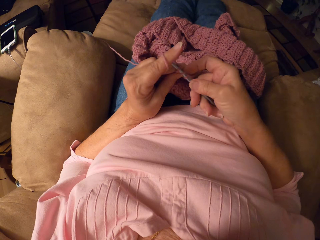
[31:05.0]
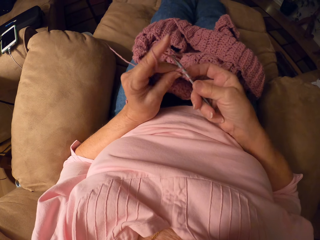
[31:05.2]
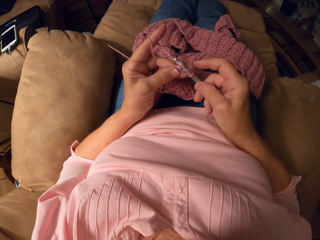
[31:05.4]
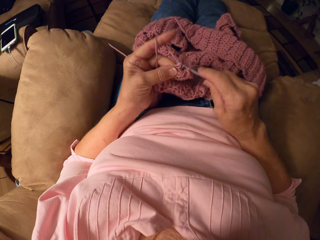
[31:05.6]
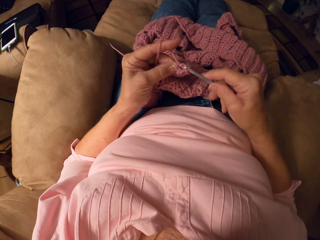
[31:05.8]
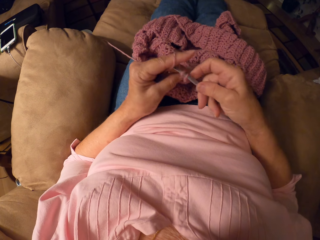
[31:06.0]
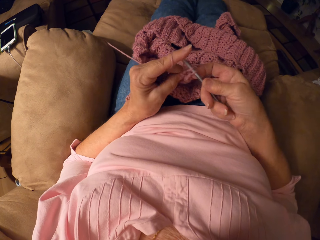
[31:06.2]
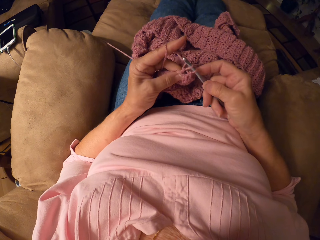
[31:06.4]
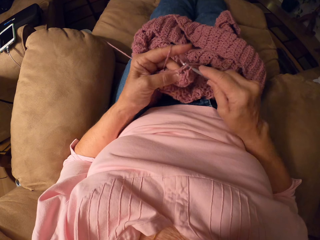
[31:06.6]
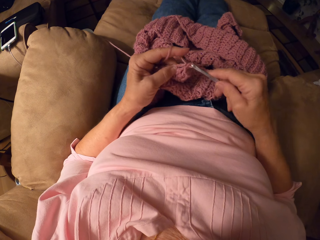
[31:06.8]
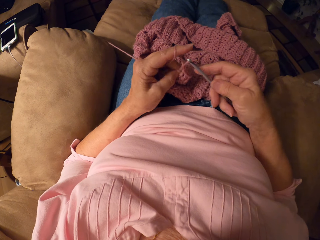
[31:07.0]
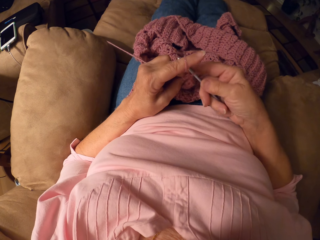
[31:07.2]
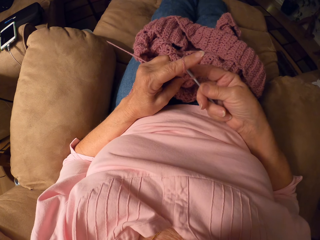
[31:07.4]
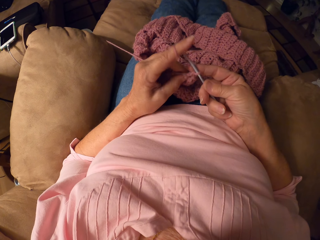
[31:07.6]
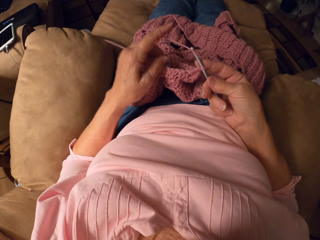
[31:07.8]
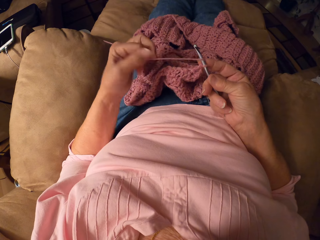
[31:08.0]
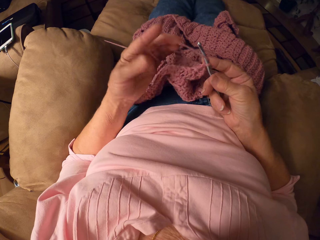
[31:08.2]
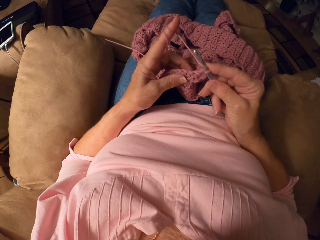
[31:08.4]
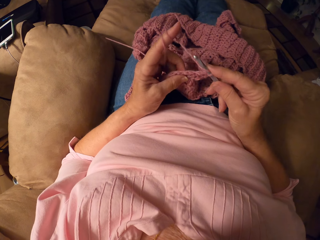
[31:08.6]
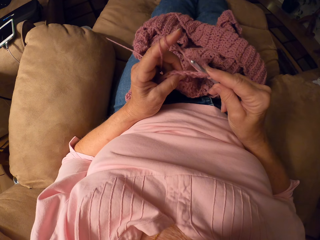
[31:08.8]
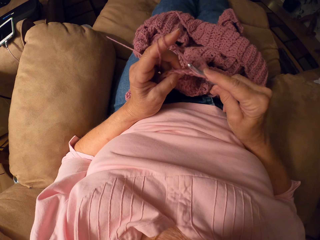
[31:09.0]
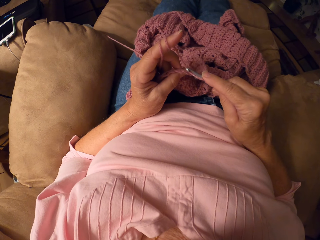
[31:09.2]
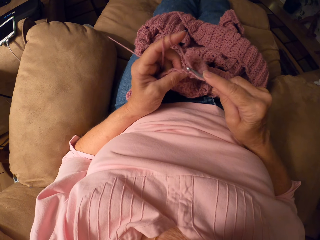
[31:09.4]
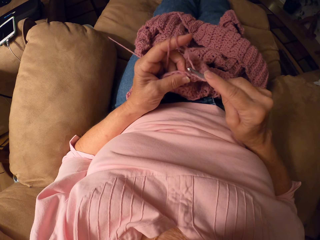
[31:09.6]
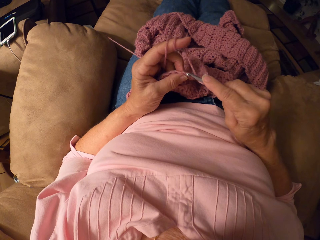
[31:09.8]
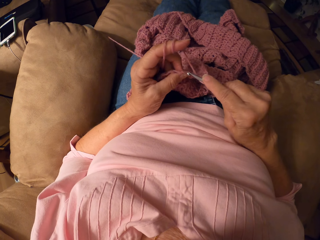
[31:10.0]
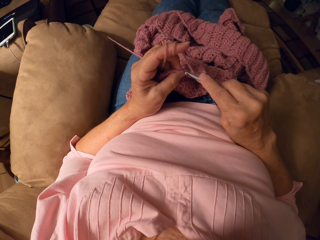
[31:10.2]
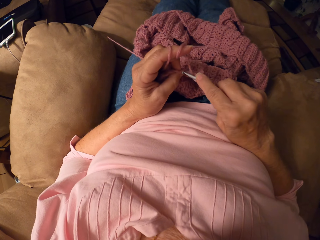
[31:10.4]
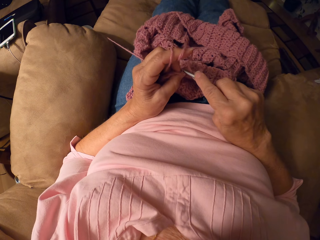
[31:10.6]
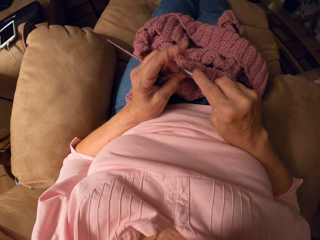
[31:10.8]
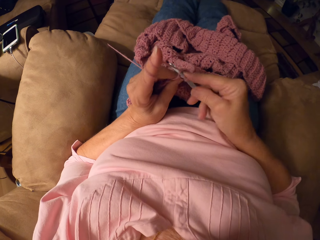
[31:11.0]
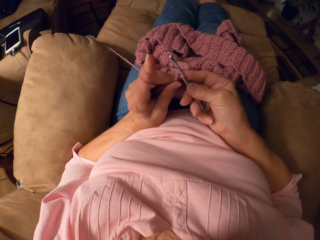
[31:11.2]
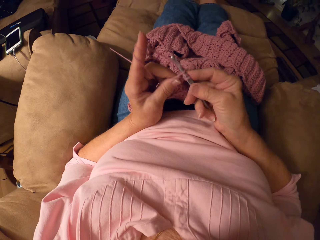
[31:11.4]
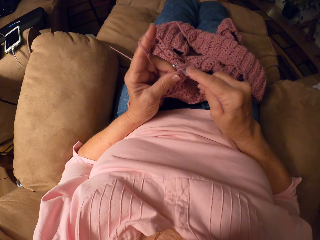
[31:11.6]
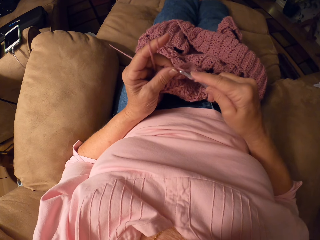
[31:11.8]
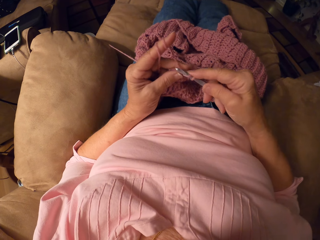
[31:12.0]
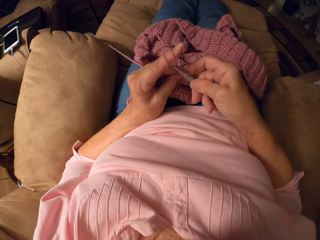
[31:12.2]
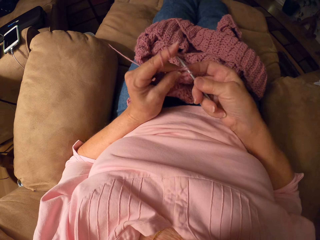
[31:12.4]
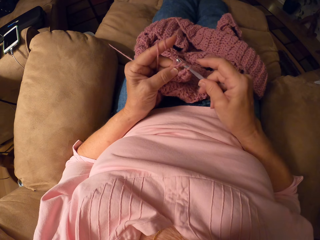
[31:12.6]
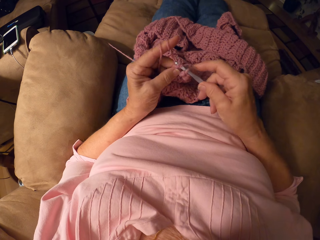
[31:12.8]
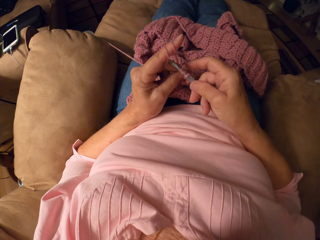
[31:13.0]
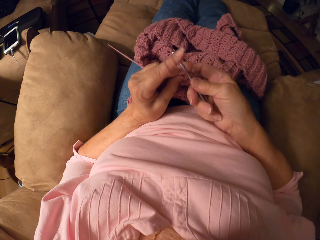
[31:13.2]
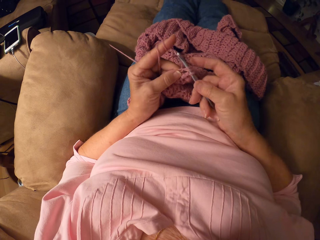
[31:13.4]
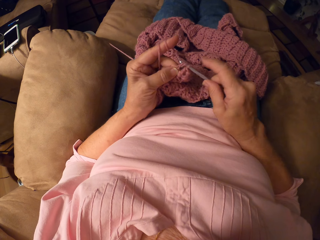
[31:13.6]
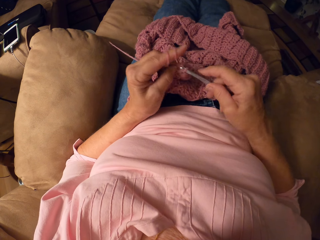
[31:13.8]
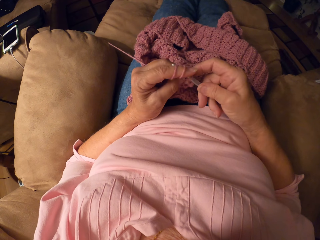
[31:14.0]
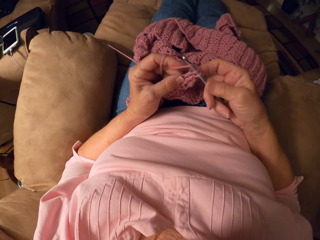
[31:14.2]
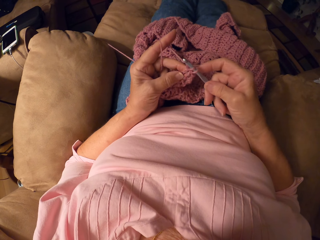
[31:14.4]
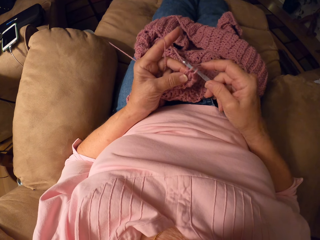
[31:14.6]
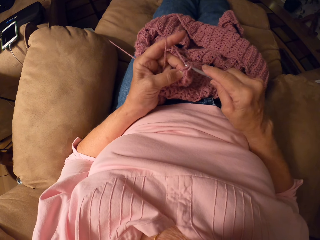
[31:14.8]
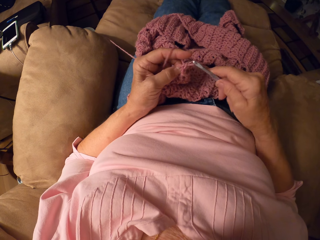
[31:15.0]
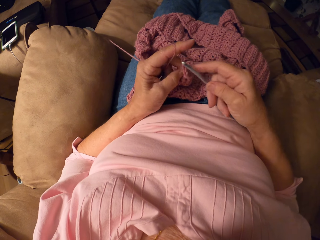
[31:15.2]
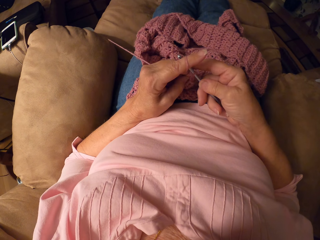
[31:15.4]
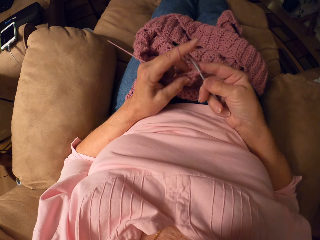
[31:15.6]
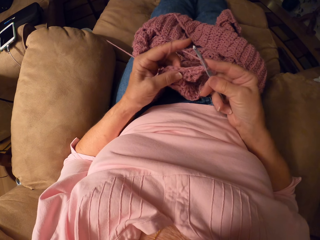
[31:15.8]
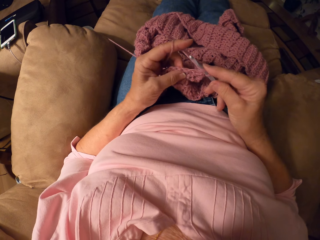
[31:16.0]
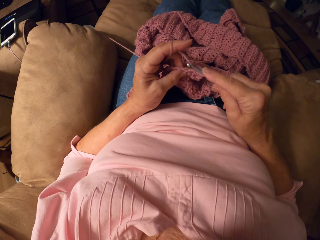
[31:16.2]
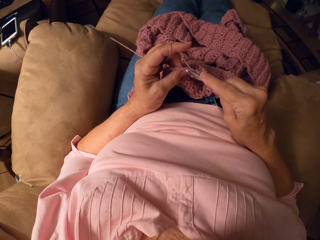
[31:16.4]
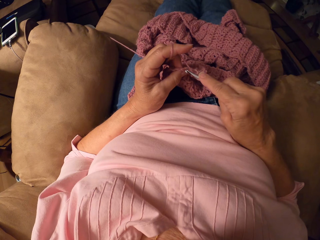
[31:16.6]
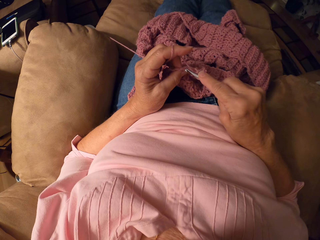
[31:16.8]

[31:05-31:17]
The camera wearer rolls yarn on her left hand. She crochets with the yarn and the crochet hook.

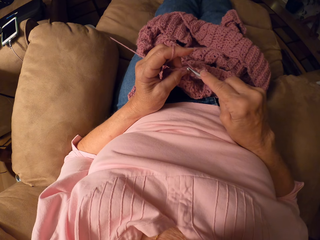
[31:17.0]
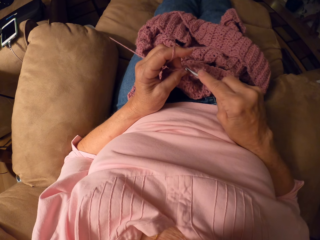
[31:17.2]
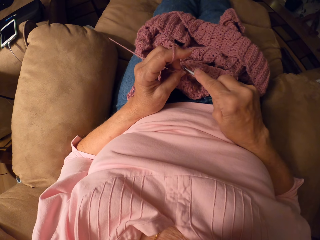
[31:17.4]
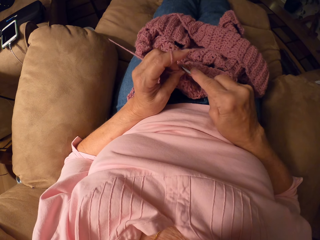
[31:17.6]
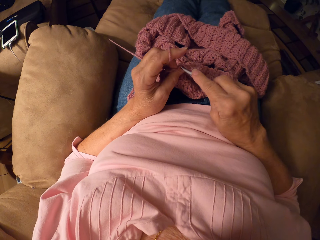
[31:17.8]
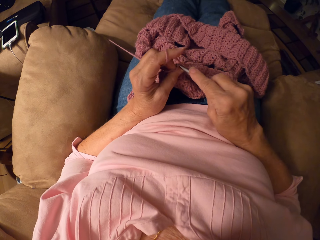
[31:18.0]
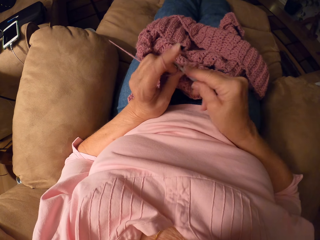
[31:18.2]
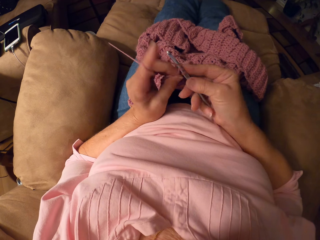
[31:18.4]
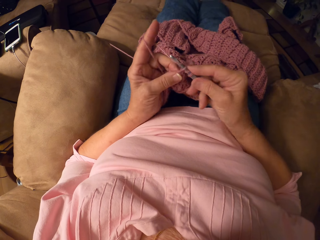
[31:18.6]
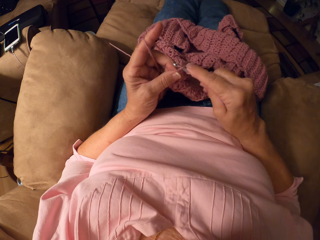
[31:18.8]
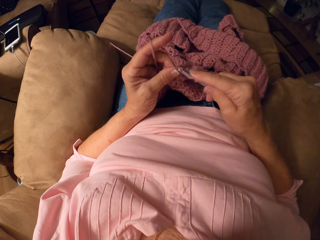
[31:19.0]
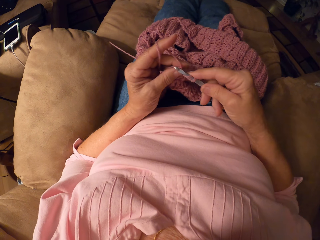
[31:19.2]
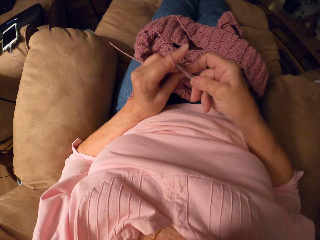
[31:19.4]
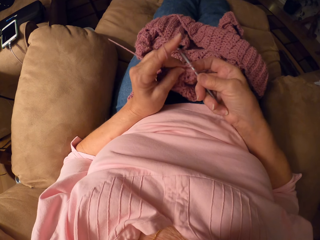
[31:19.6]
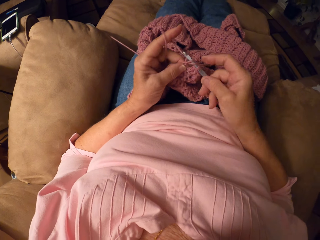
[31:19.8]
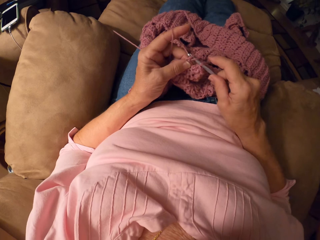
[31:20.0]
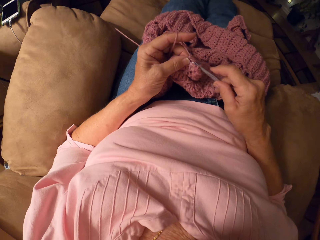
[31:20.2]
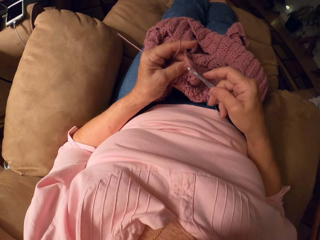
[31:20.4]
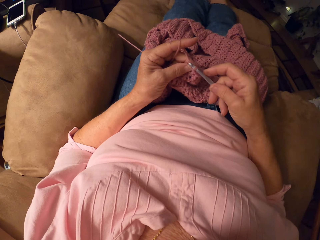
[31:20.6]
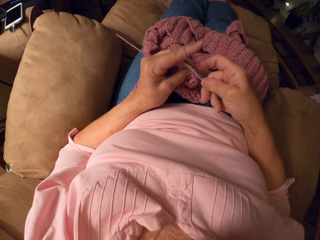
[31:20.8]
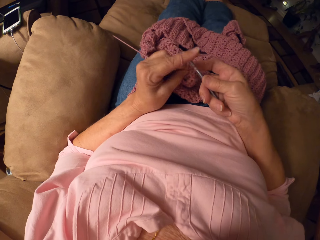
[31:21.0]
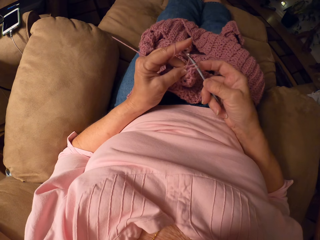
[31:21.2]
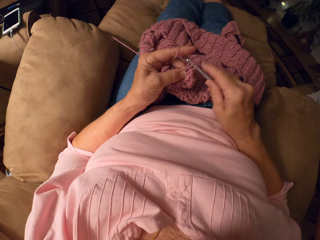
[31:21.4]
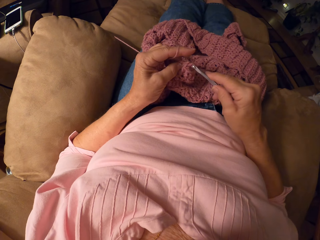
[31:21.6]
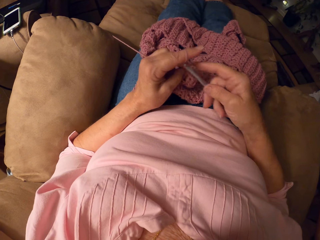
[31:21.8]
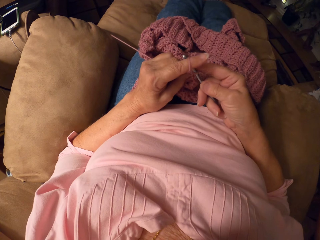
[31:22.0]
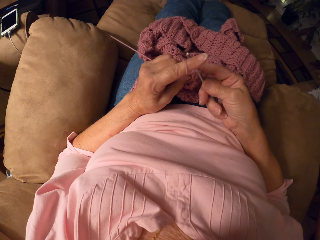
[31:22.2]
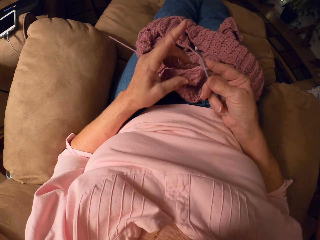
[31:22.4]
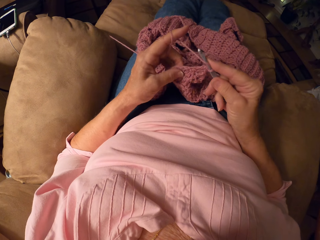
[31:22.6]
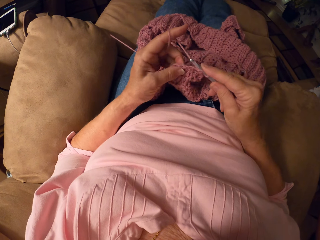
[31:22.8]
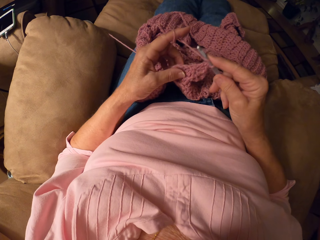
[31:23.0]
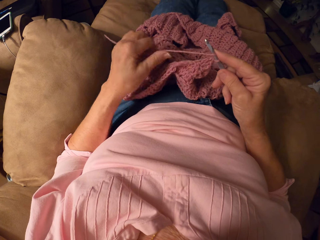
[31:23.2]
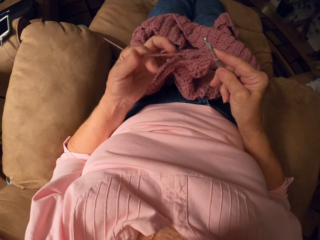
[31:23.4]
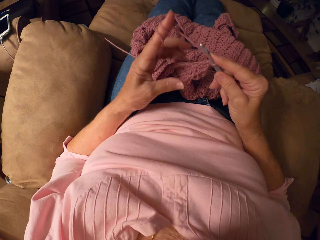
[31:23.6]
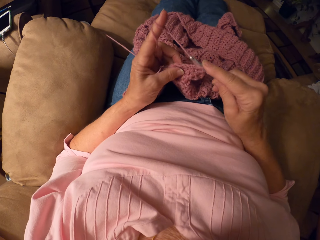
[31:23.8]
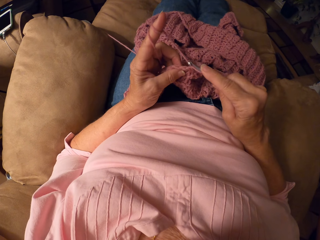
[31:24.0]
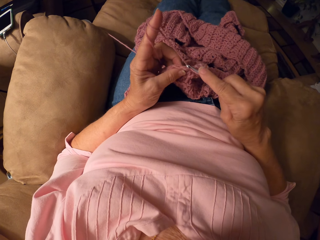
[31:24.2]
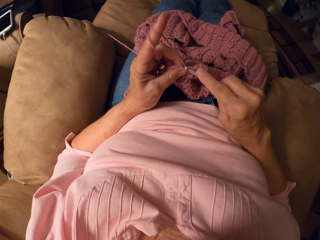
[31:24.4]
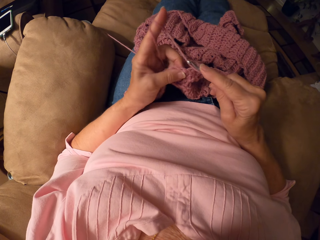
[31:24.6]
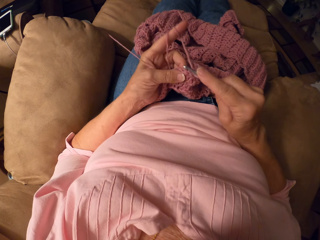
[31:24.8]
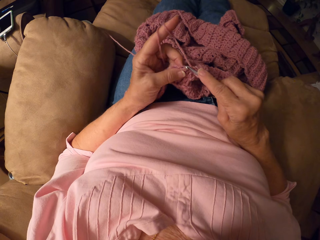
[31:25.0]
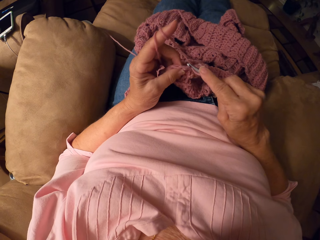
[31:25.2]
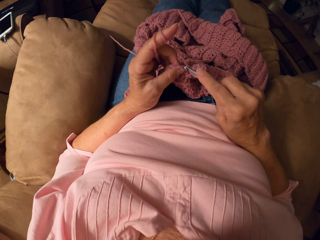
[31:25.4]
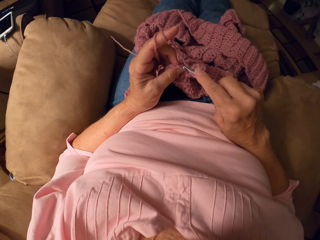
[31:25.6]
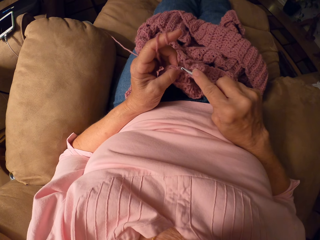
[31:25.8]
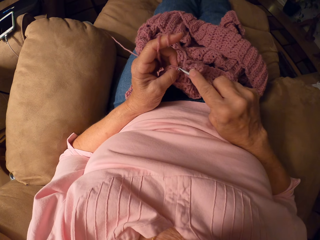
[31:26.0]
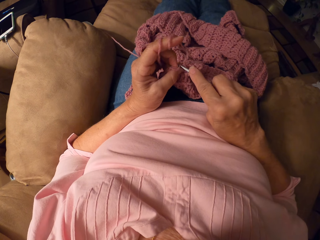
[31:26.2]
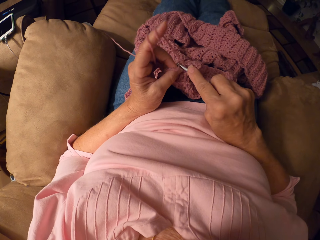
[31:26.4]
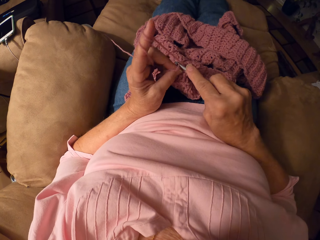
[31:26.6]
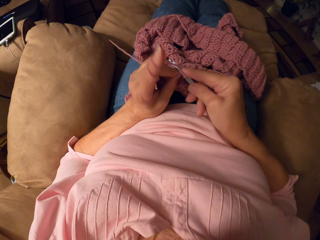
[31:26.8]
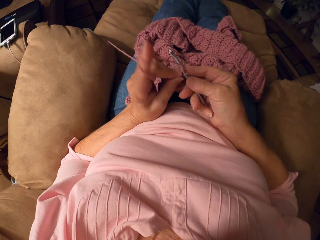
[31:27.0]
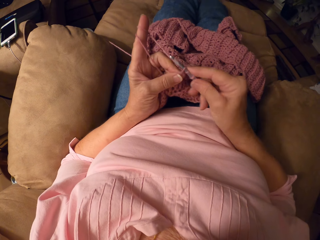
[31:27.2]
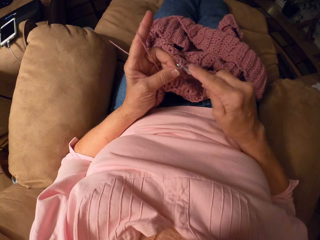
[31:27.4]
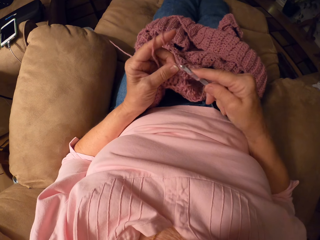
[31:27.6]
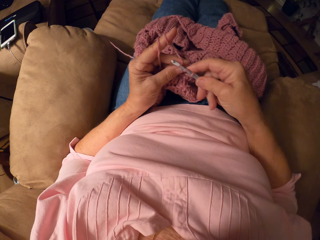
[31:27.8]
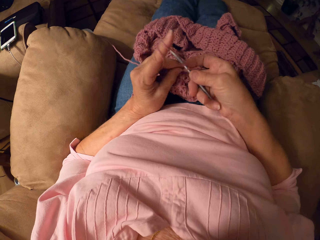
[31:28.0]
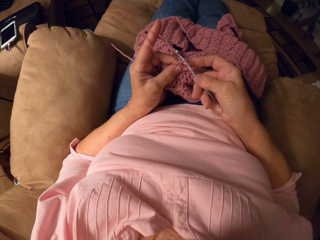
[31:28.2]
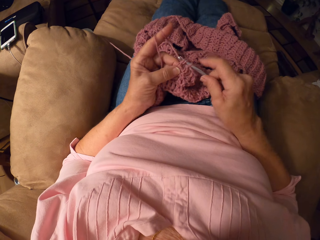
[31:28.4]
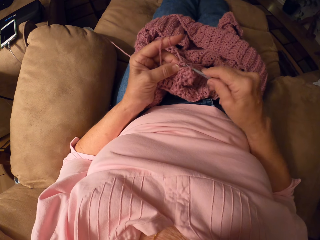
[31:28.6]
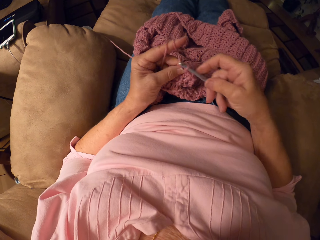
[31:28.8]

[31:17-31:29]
The camera wearer rolls yarn on her left hand. She crochets with the yarn and the crochet hook.
